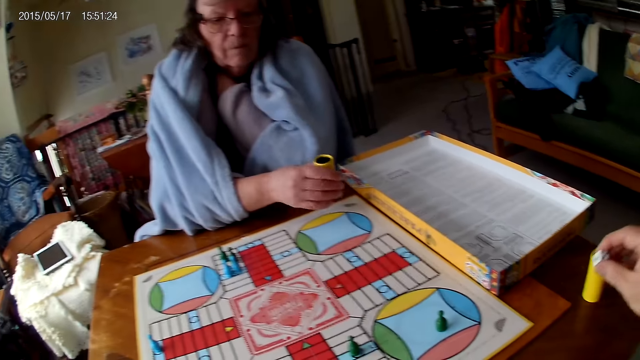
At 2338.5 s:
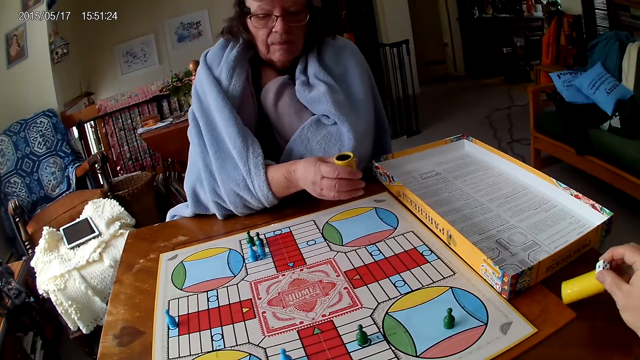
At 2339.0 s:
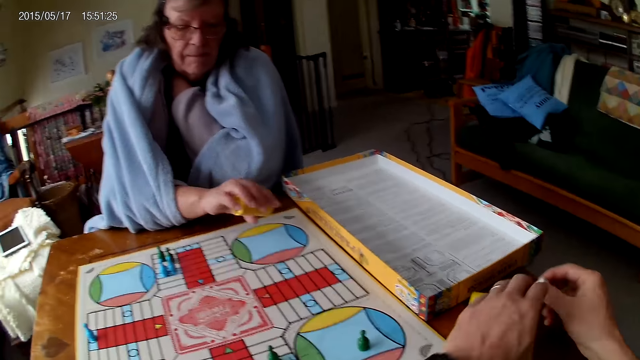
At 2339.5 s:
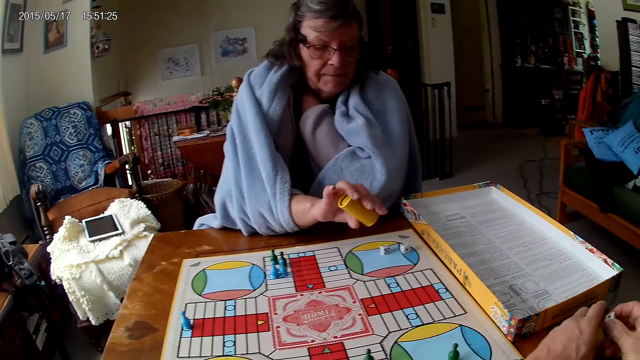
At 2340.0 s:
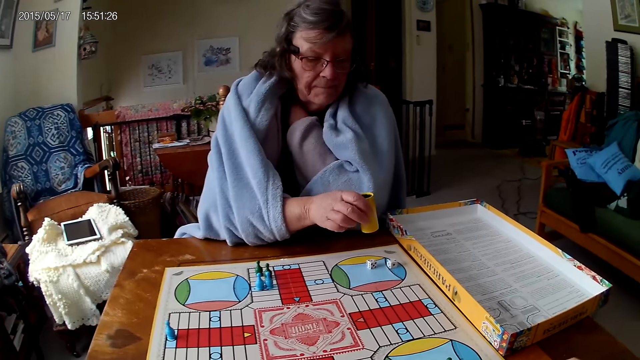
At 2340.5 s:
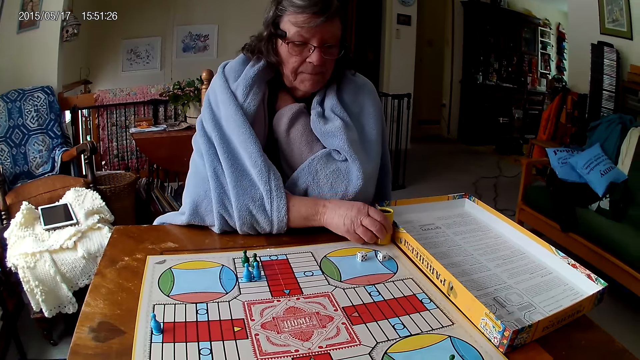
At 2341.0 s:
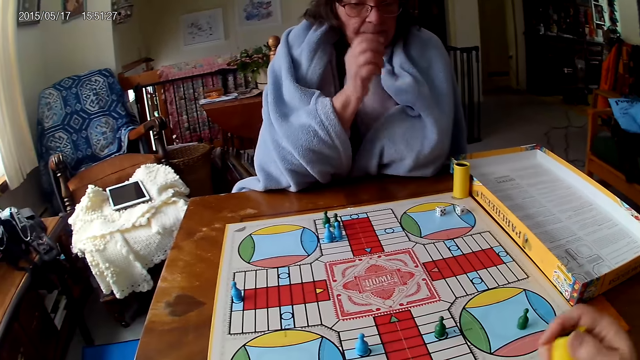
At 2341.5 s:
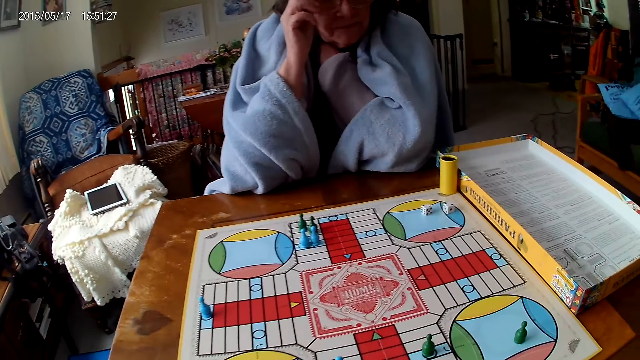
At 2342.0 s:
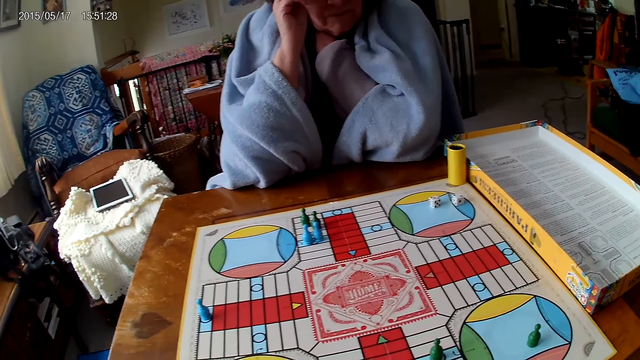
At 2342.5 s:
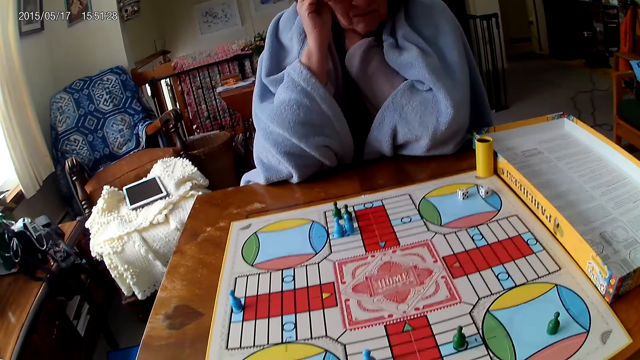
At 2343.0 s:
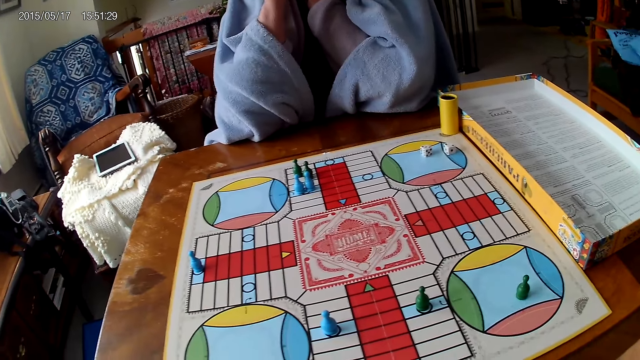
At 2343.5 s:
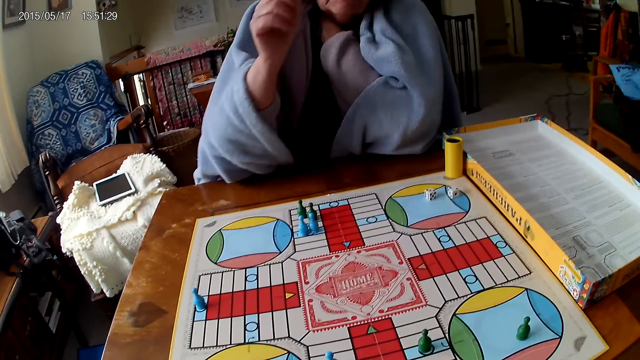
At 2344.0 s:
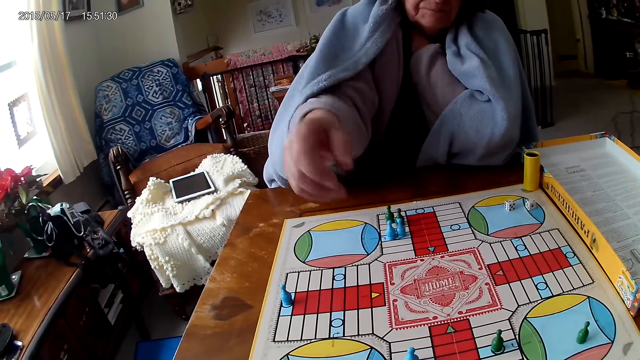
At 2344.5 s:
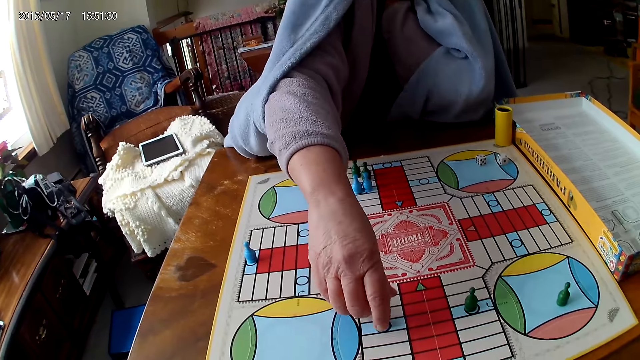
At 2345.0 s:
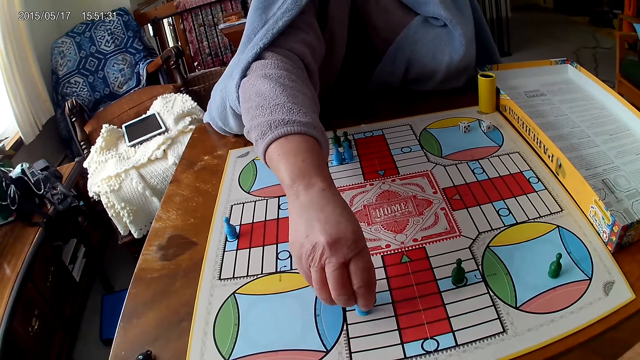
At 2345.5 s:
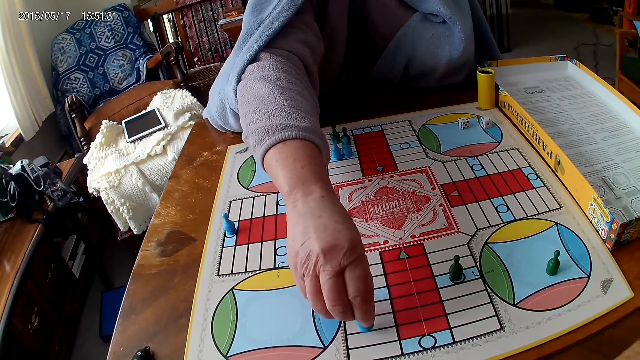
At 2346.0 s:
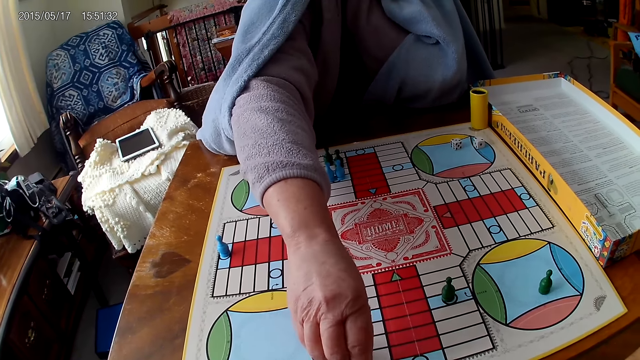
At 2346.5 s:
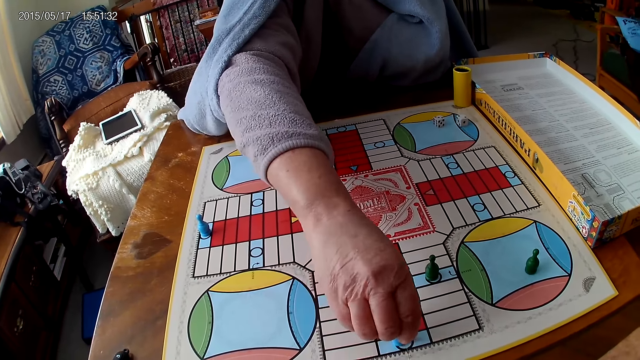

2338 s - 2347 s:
A woman holds her container or dice cup with her right hand. The camera wearer picks his dice from the table with his right hand. The woman shakes the dice cup. She picks her container from the Ludo board with her right hand. The camera wearer puts the dice in the cup. He grabs his container or cup on the table with his left hand. The woman drops the dice in her container on the Ludo board. The camera wearer lifts the cup with the other hand. The woman drops her container on the Ludo board. The camera wearer drops the dice into the container. He moves the dice cup. The woman moves a hand. She moves a piece on the Ludo board with her right hand. She picks the game piece.

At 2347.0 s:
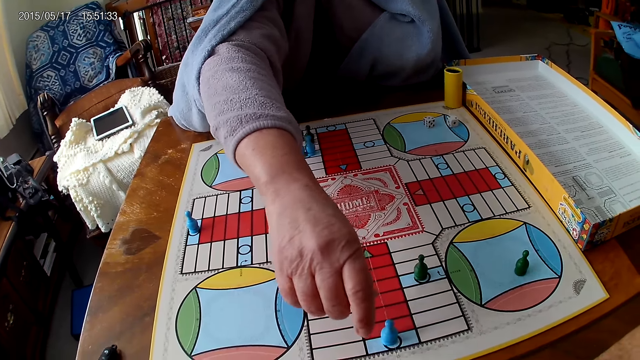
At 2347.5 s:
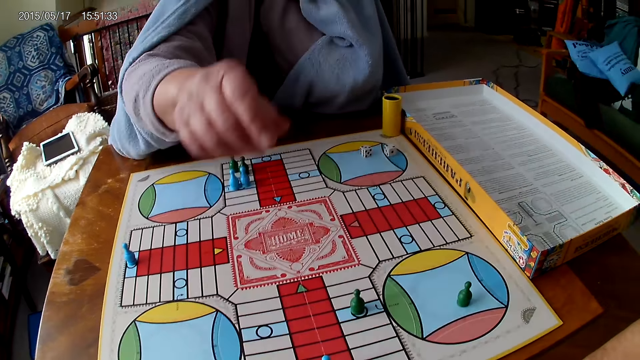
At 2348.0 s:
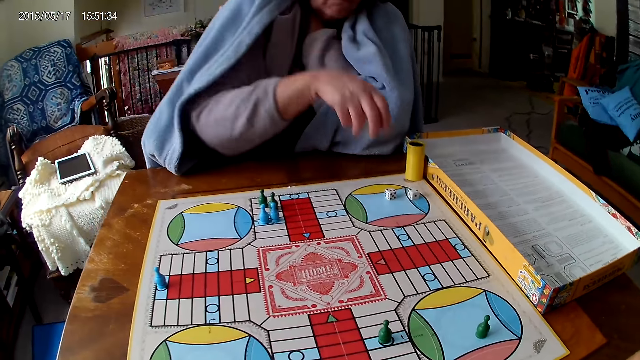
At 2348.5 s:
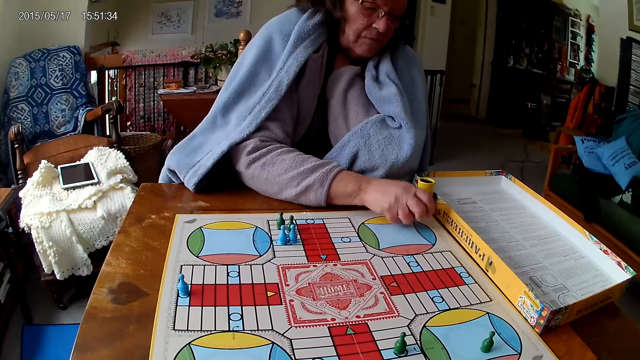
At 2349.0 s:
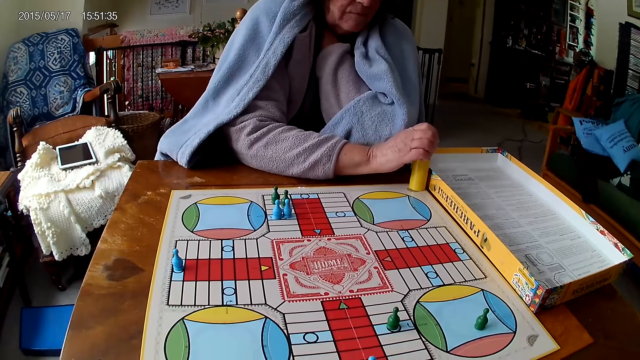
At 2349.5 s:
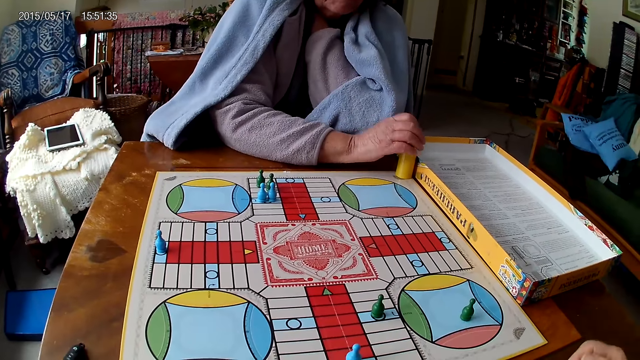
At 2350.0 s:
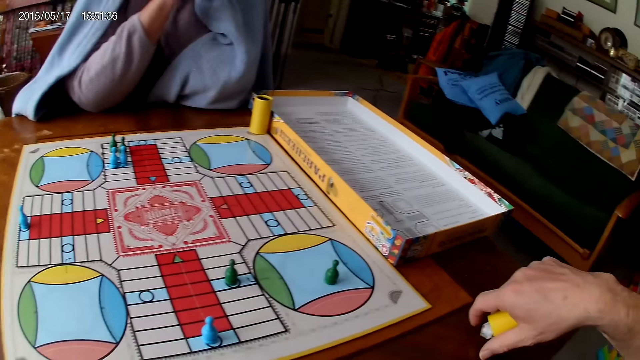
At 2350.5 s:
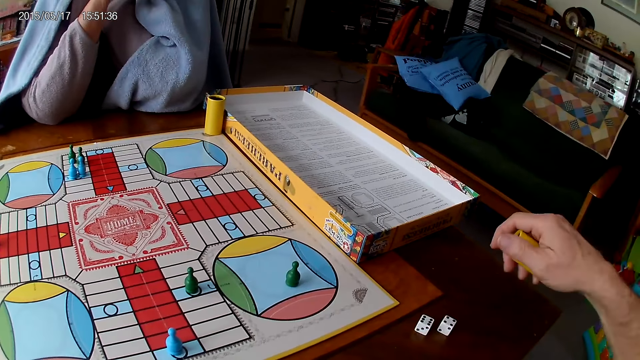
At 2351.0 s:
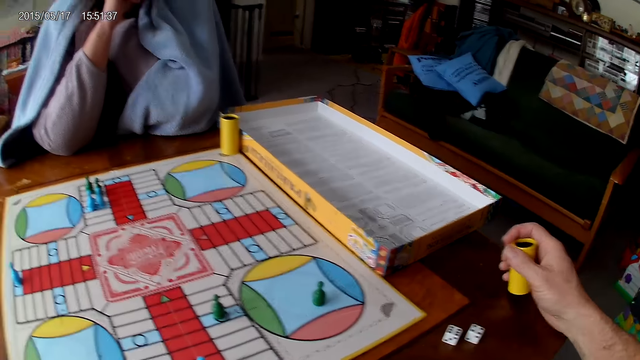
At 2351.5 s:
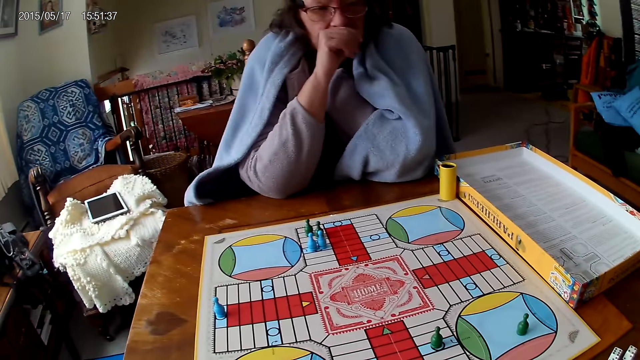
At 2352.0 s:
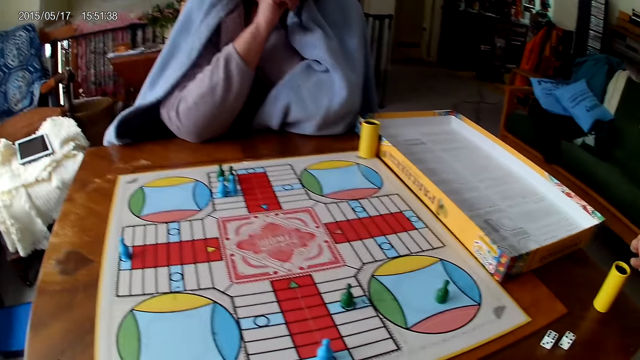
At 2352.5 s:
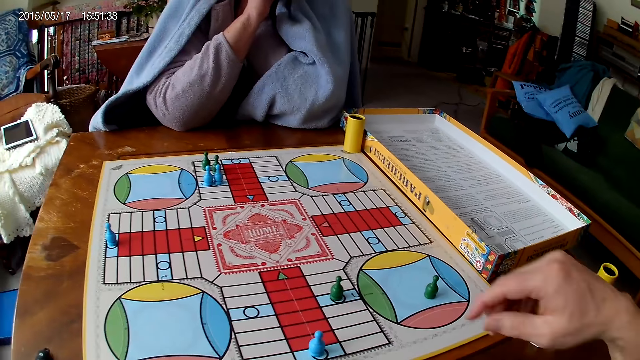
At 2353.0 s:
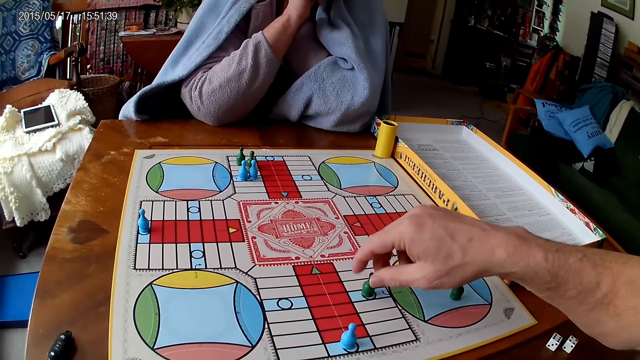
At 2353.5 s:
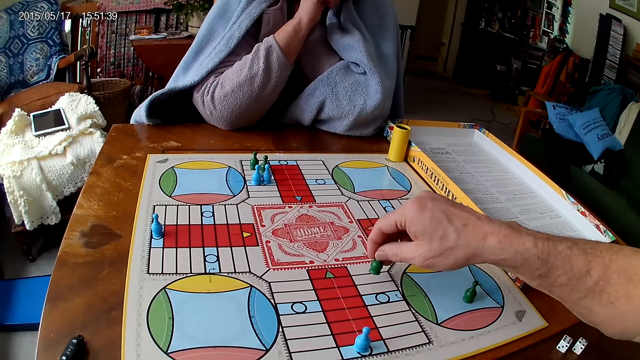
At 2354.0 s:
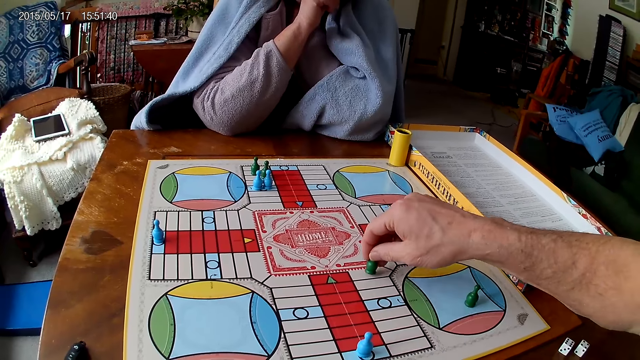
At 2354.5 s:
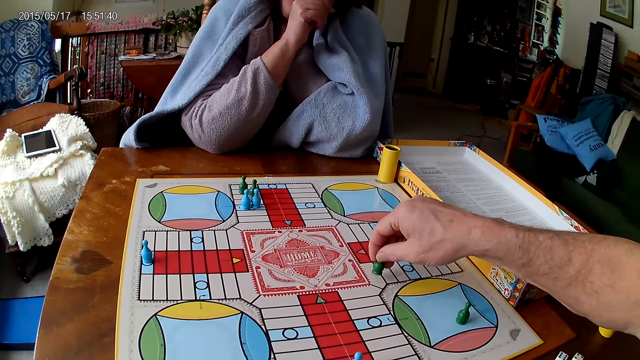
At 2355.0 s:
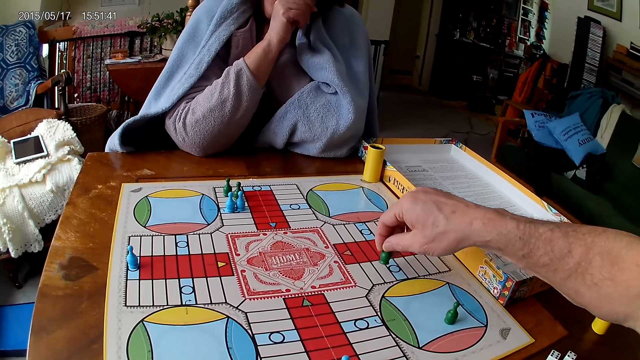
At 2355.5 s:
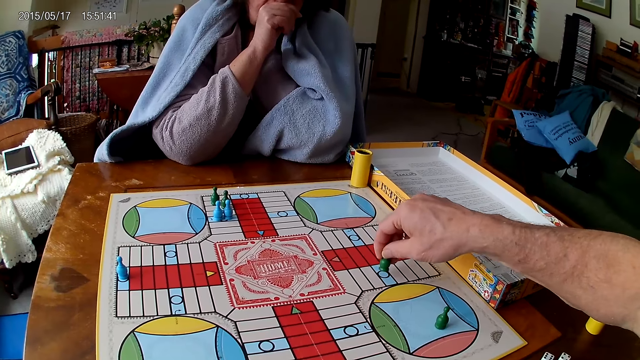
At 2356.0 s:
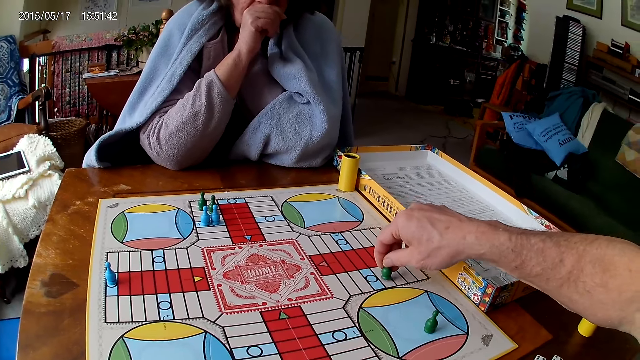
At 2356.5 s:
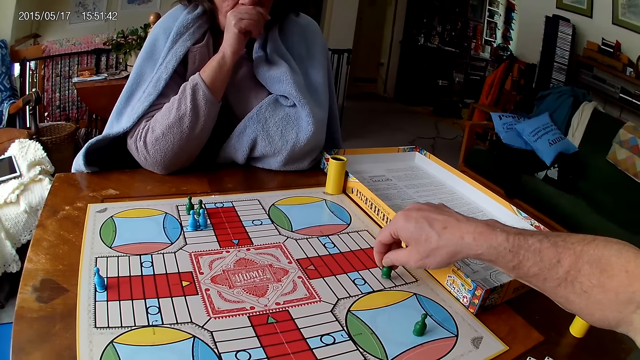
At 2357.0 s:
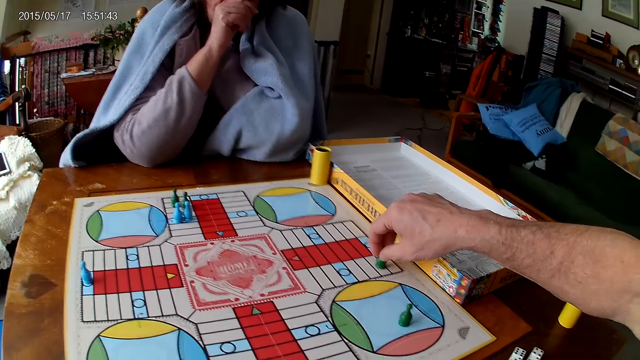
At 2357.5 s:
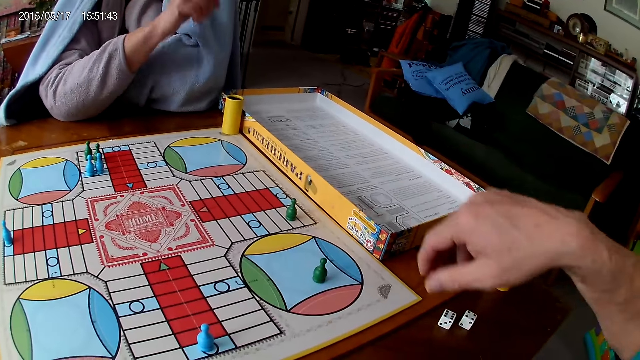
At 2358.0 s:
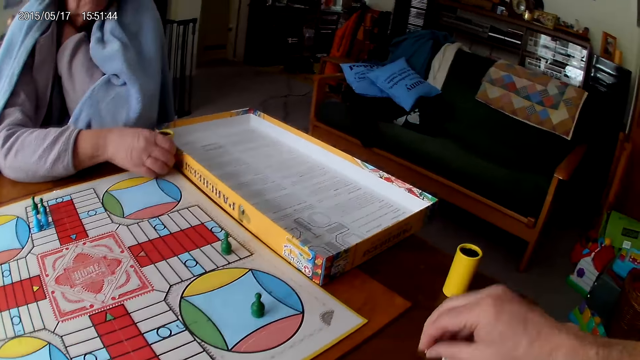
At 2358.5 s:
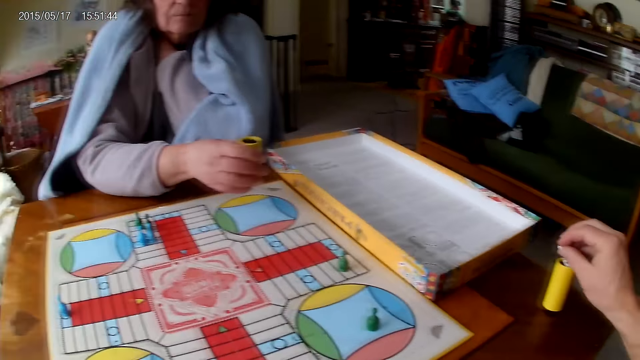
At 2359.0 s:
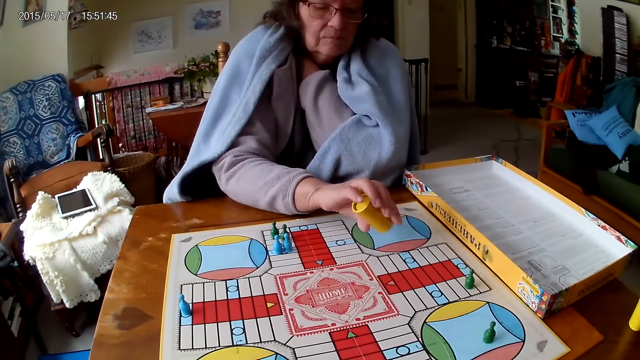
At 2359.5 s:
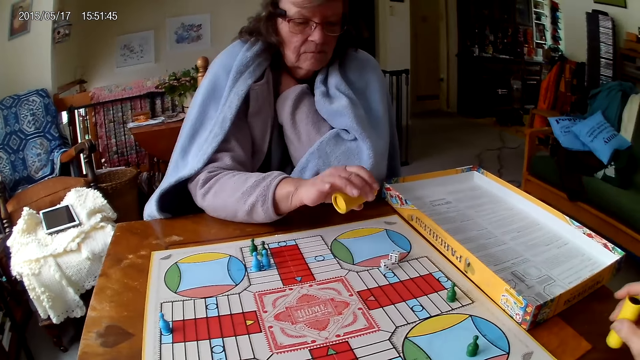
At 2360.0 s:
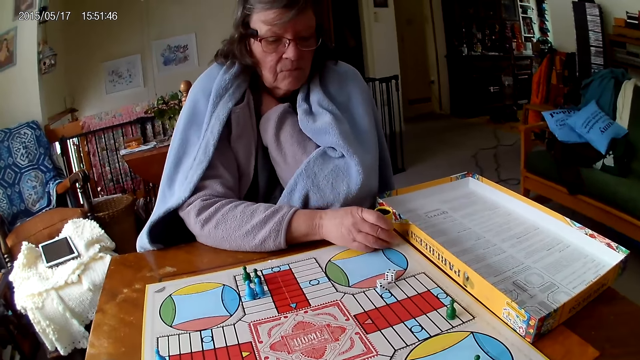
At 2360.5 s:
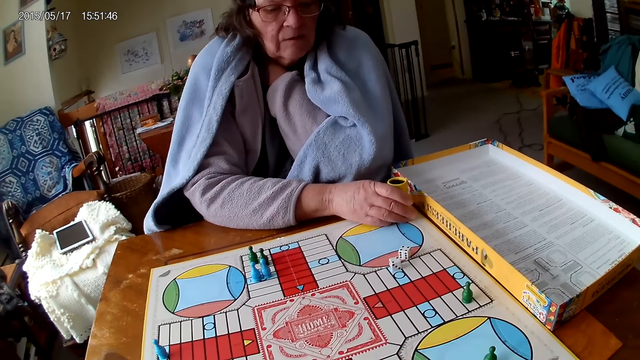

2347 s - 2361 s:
A woman puts the game piece on the board. She picks her dice from the Ludo board with her right hand. She drops the dice into her container. The camera wearer shakes his container with his right hand. He drops the dice in his container on the table. He drops his container on the table with his right hand. He moves a hand. He moves a piece on the Ludo board with his right hand. He picks the game piece. He puts the game piece on the board. He picks his dice from the Ludo board with his right hand. The woman picks her container from the Ludo board with her right hand. She shakes her container with her right hand. The camera wearer drops the dice in his container on the table. The woman drops the dice in her container on the Ludo board. The camera wearer grabs his container on the table with his right hand. The woman drops her container on the Ludo board.
